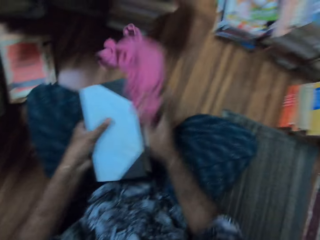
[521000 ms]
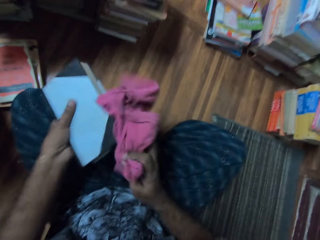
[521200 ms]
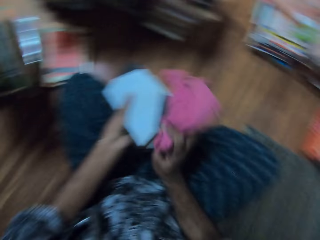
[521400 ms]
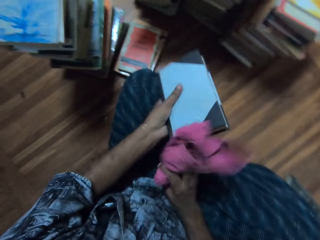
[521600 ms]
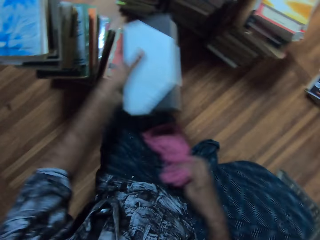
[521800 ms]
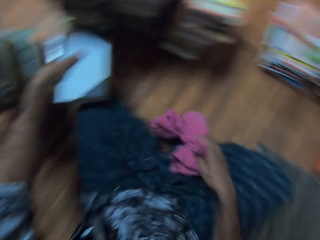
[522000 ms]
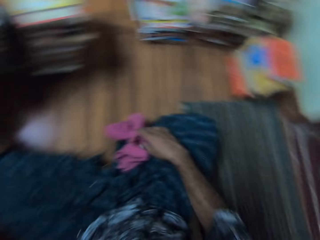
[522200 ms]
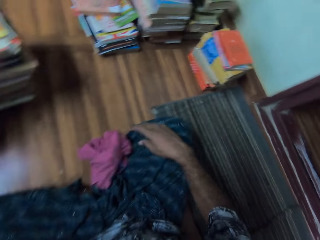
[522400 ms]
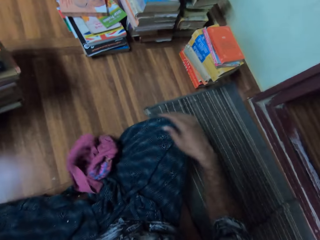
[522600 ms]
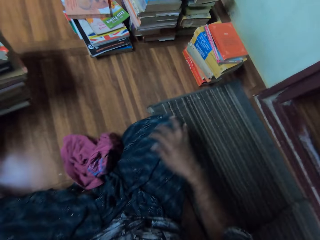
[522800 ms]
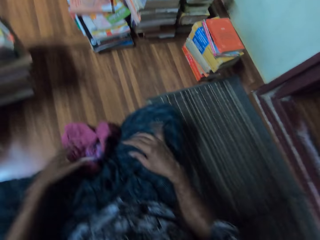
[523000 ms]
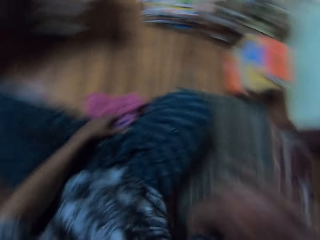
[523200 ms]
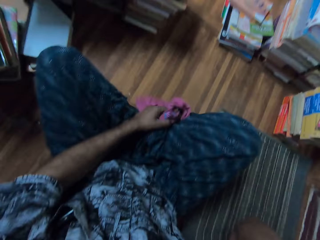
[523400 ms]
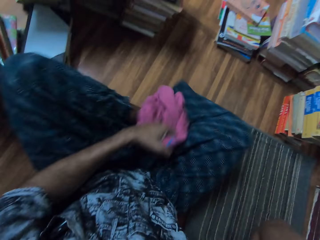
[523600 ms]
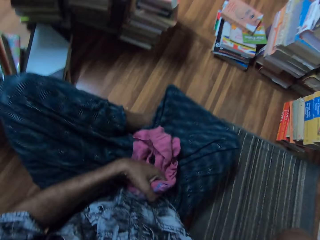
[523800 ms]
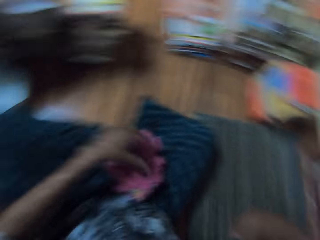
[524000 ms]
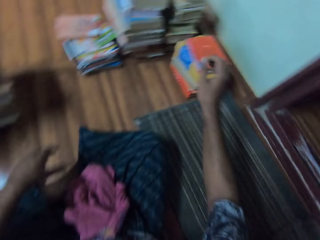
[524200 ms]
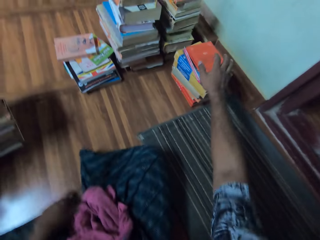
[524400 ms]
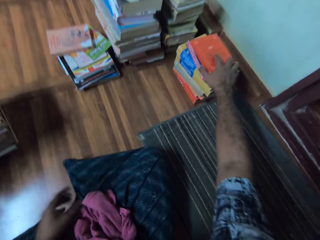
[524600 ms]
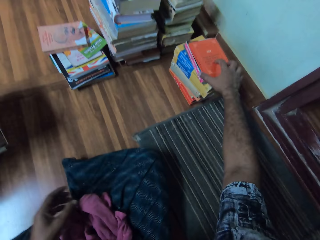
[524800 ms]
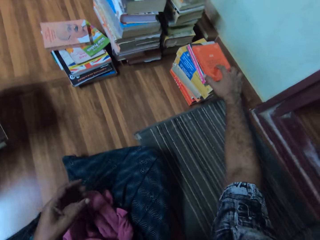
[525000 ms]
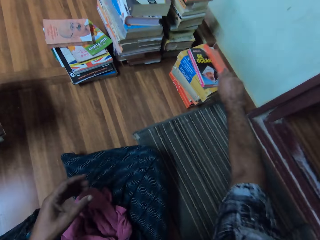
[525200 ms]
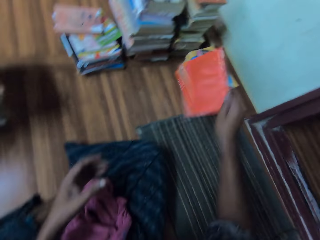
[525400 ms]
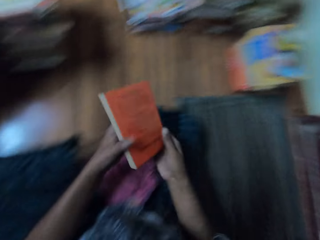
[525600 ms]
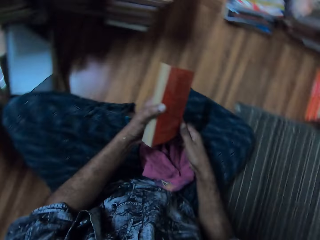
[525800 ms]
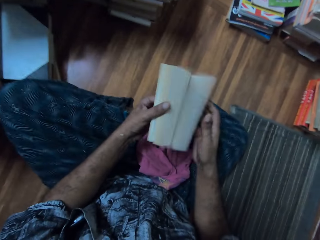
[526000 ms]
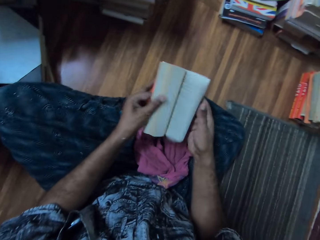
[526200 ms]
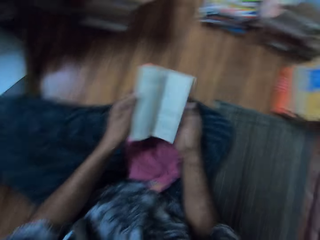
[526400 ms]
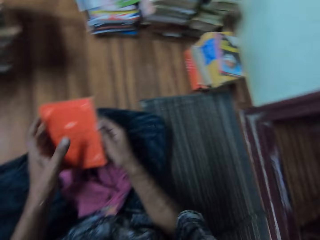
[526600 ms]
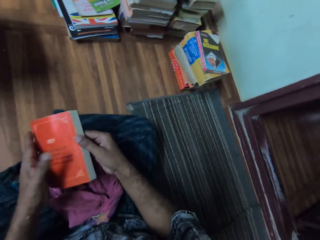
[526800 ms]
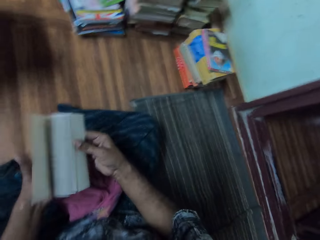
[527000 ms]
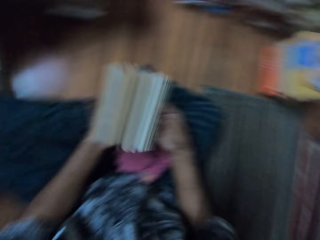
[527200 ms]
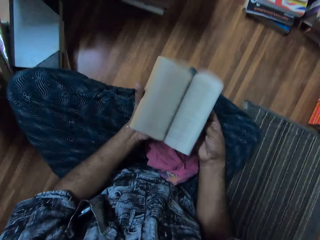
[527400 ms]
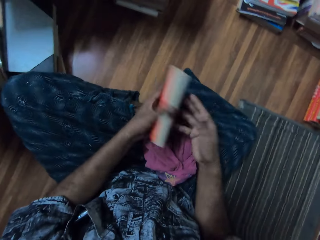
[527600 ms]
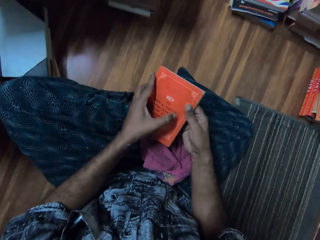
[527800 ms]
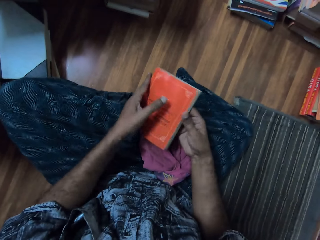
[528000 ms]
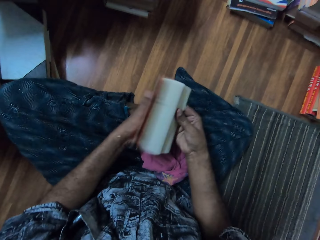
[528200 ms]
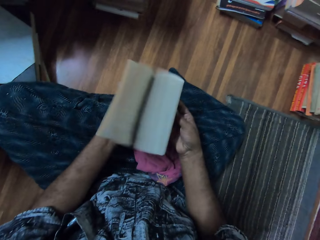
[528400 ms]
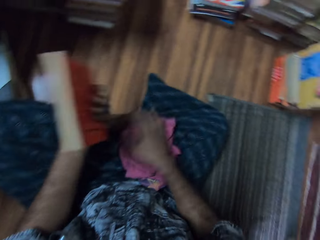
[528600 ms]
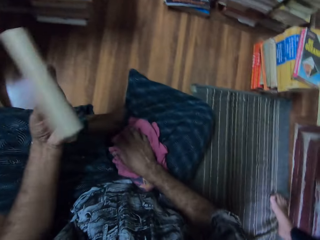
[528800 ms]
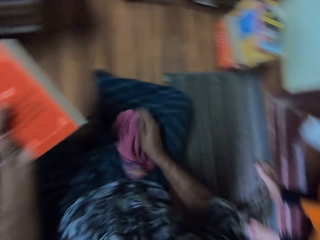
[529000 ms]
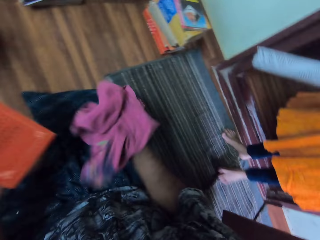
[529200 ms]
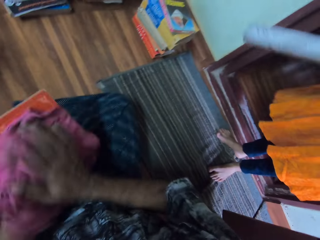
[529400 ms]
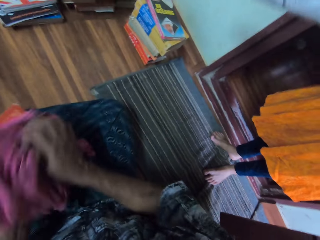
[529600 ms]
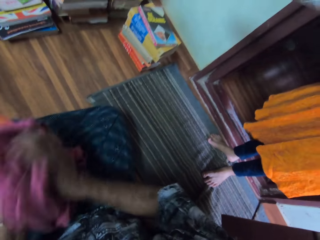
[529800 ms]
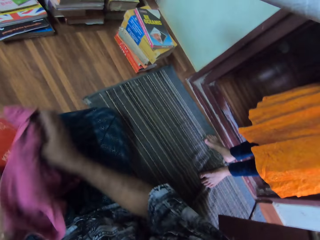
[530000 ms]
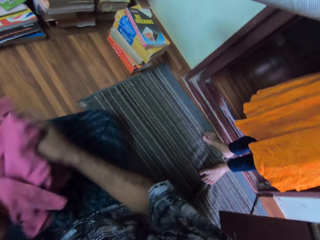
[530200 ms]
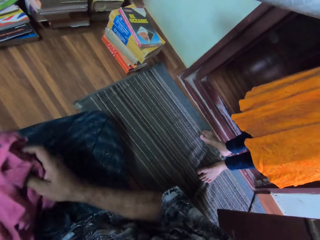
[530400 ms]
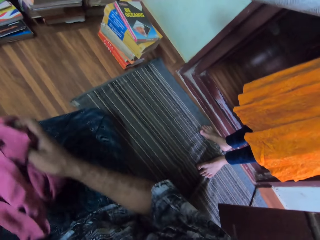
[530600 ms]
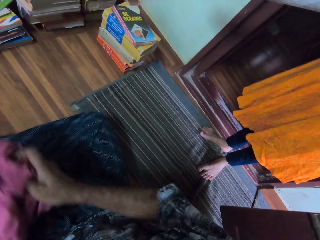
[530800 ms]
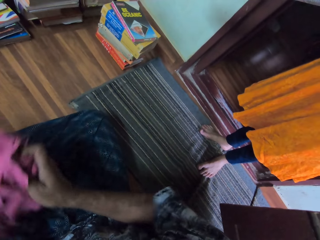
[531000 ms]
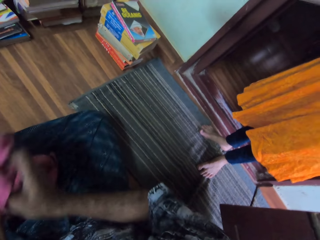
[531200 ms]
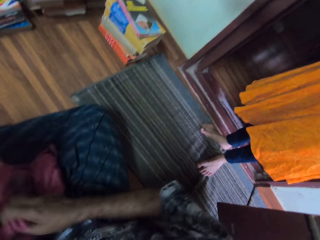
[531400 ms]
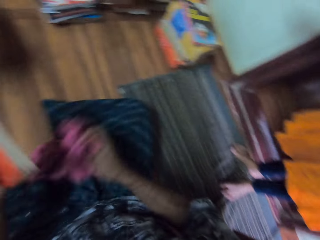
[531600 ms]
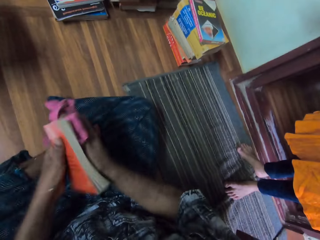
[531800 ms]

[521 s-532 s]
The camera wearer puts down the wipe. He places the books on top of each other. He lifts up his hand. He takes the book. He flips the book pages. He takes the wipe. He wipes the book using the cloth.

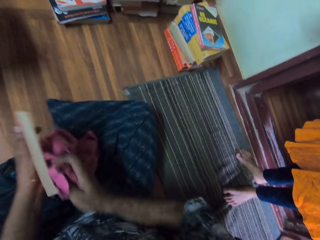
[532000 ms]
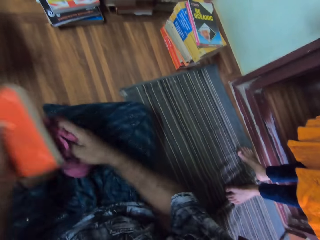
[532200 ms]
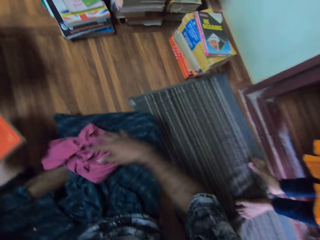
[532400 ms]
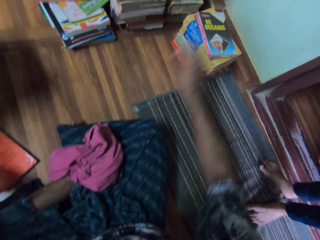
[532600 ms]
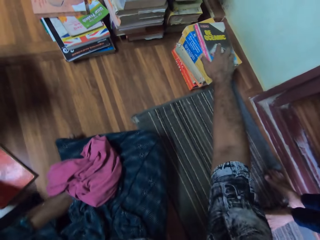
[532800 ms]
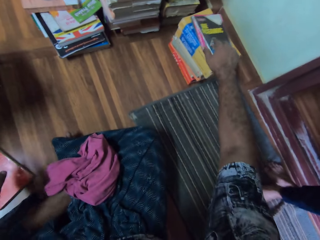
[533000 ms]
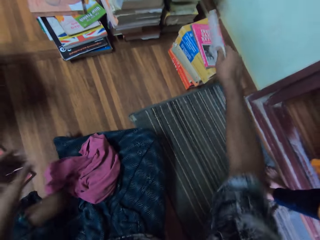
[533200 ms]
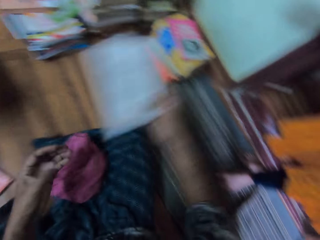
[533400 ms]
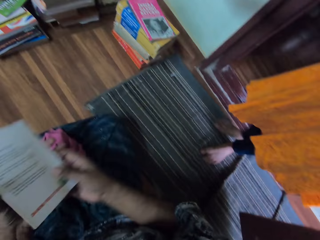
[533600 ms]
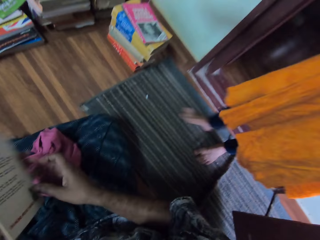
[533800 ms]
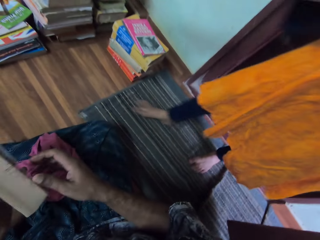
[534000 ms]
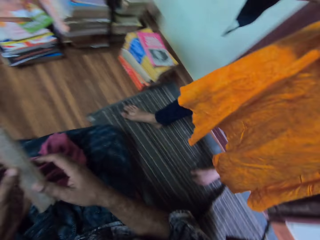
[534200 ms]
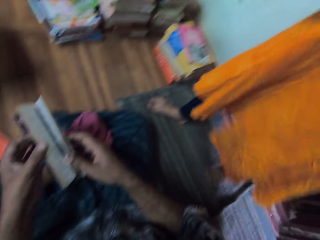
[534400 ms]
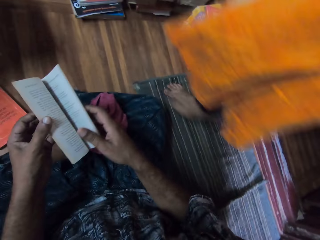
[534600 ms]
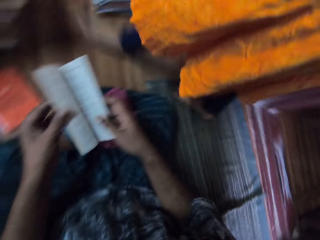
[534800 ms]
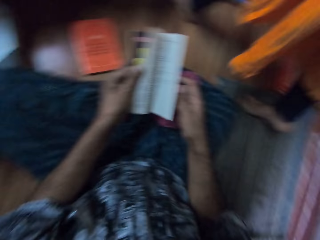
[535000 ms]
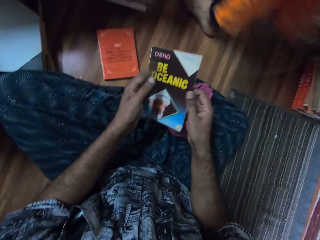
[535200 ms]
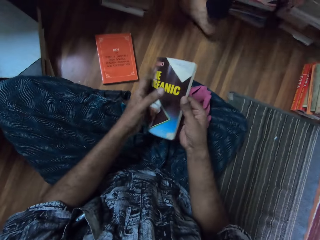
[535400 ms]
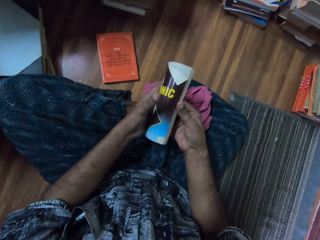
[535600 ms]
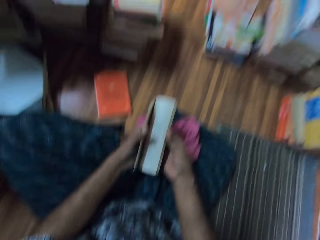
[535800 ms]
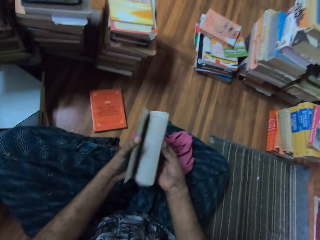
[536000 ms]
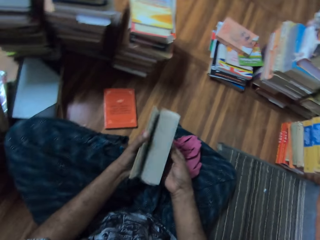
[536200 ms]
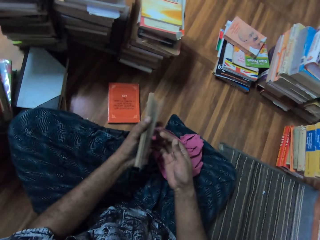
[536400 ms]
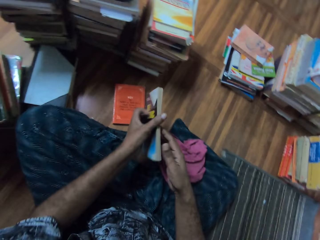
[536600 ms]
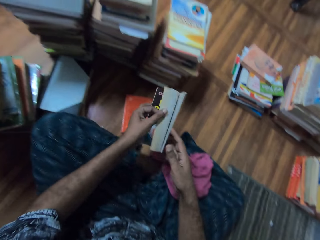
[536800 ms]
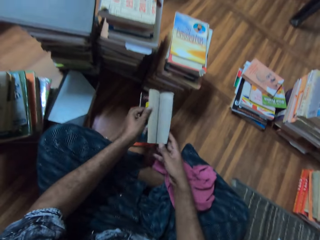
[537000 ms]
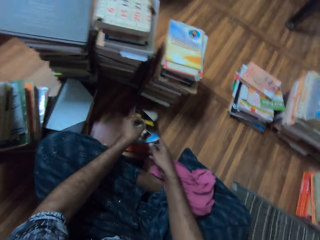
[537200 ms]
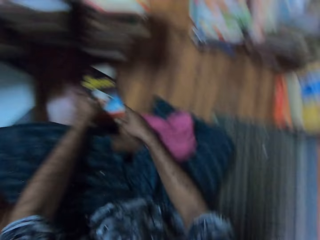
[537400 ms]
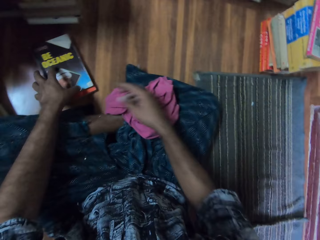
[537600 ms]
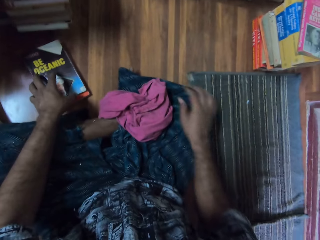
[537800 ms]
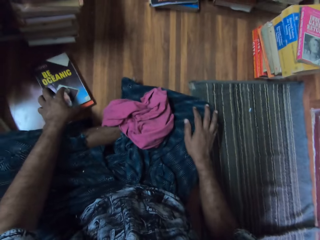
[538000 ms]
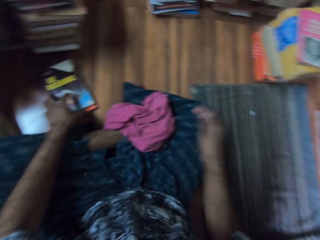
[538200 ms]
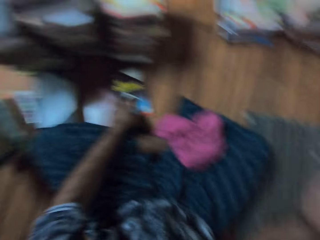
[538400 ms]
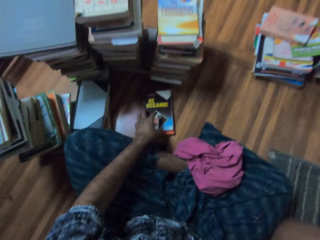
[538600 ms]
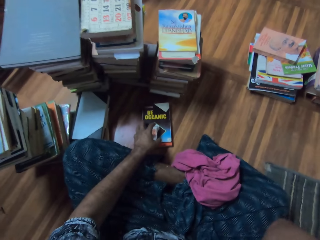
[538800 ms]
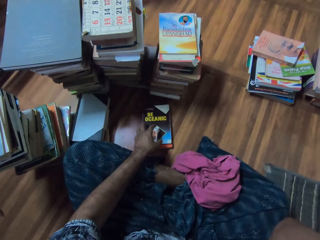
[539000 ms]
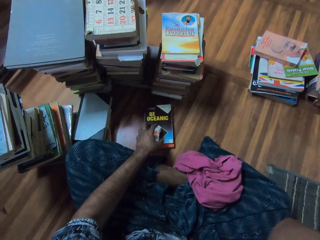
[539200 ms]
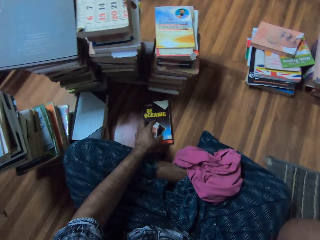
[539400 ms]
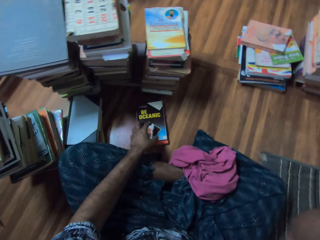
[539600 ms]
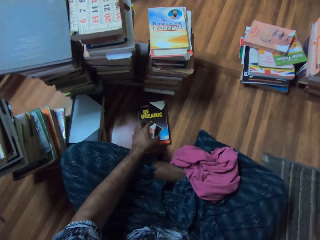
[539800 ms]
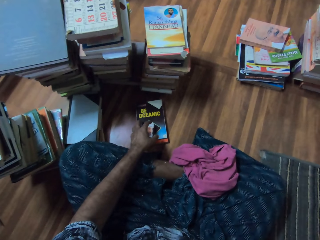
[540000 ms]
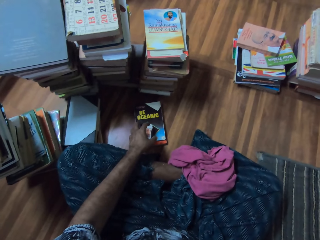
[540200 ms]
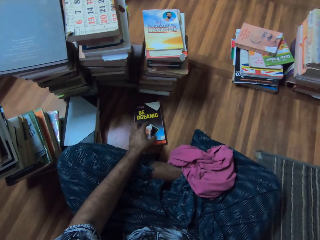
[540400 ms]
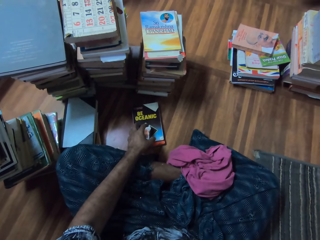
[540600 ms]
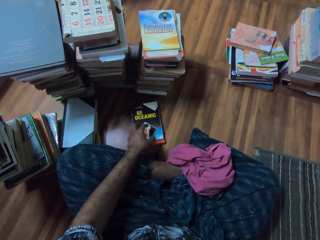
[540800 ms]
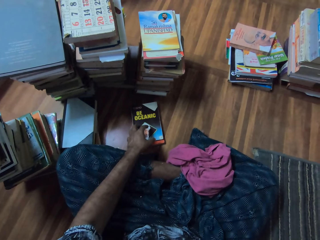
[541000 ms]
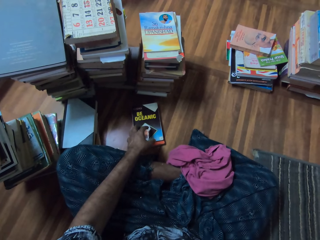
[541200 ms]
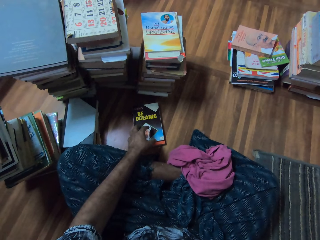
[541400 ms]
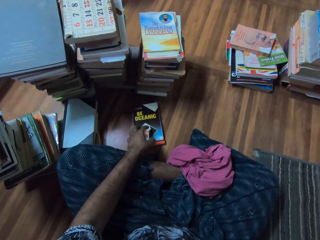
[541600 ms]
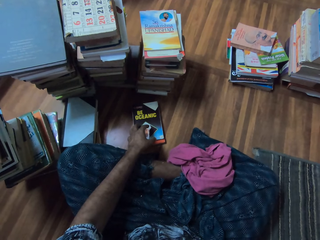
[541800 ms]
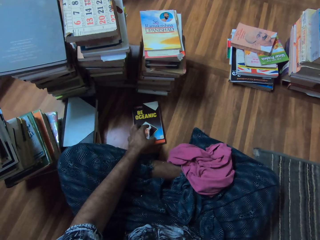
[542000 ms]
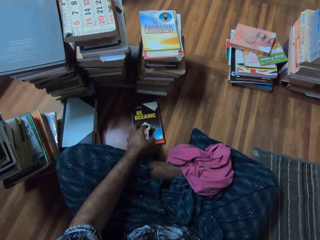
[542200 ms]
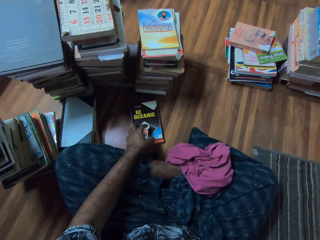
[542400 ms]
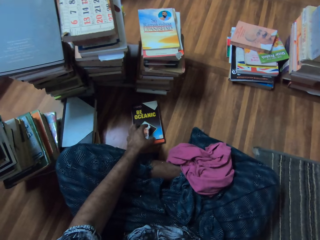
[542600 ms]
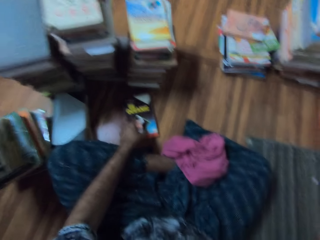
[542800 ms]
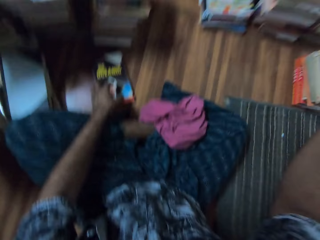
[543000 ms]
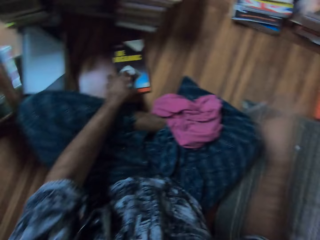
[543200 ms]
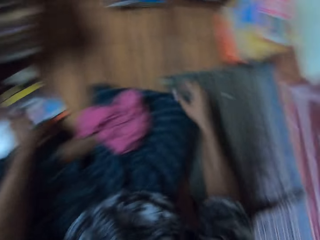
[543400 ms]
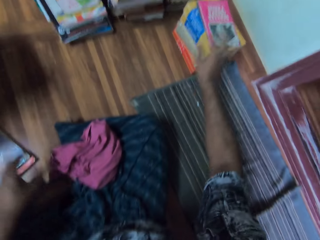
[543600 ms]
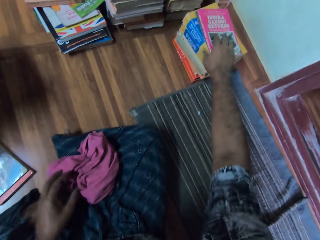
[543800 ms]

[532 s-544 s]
The camera wearer drops down the wipe. He places the book on the floor. He picks up the book. A woman walks in the room. The camera wearer flips the book pages. He places the books on top of each other. He lifts up his hand. He adjusts the camera. He looks around.
